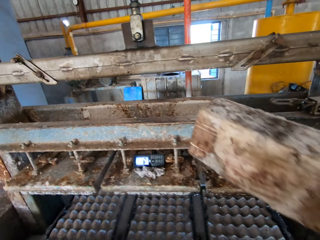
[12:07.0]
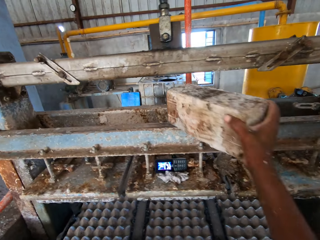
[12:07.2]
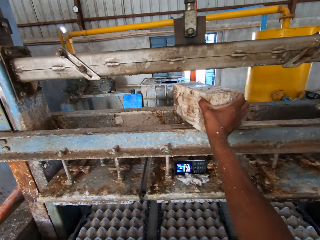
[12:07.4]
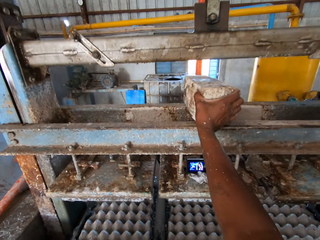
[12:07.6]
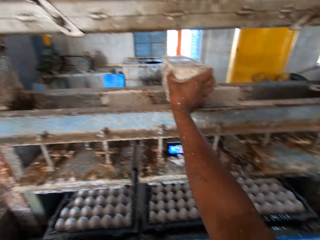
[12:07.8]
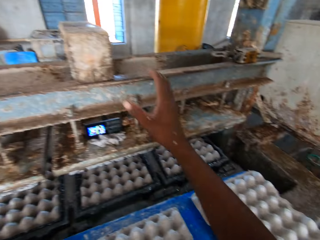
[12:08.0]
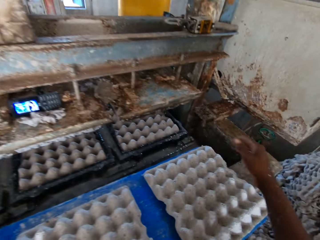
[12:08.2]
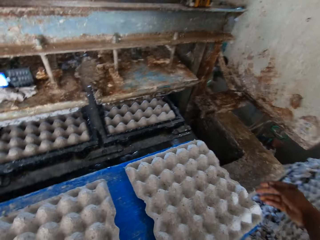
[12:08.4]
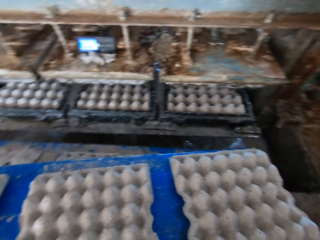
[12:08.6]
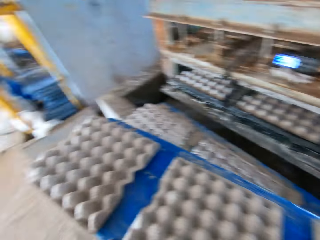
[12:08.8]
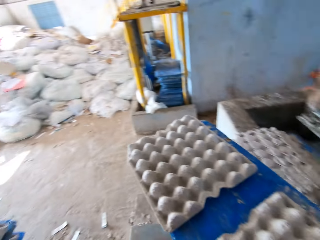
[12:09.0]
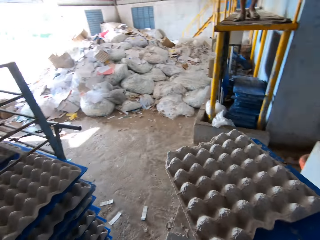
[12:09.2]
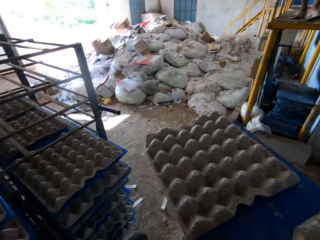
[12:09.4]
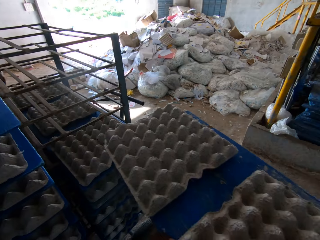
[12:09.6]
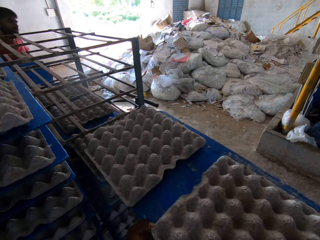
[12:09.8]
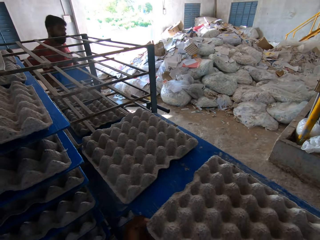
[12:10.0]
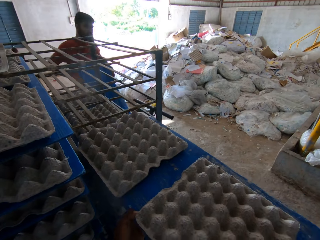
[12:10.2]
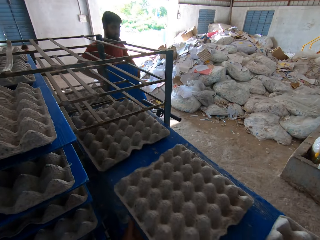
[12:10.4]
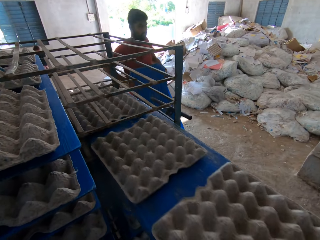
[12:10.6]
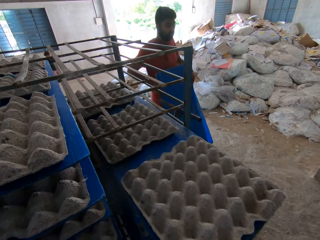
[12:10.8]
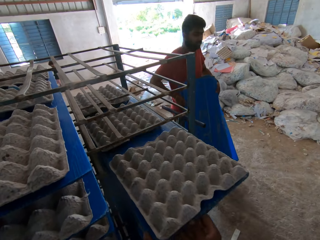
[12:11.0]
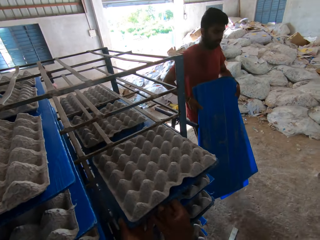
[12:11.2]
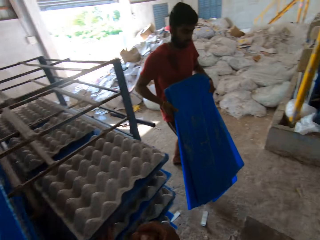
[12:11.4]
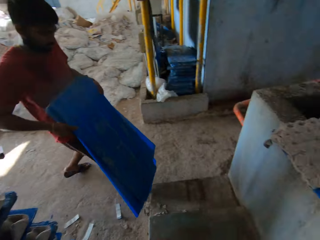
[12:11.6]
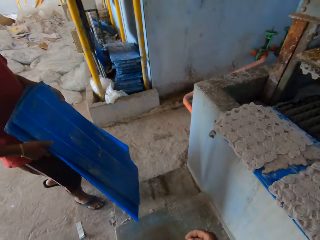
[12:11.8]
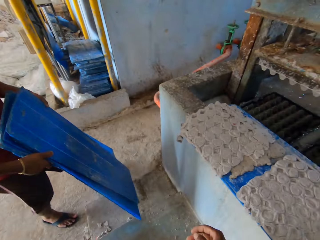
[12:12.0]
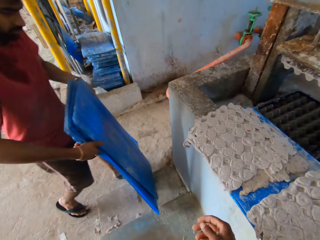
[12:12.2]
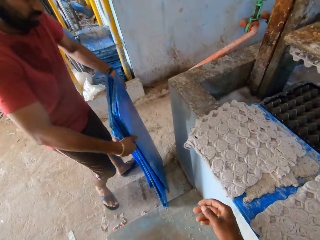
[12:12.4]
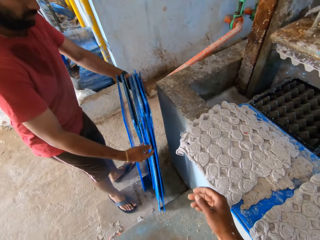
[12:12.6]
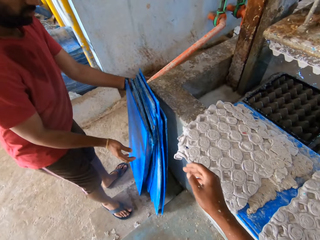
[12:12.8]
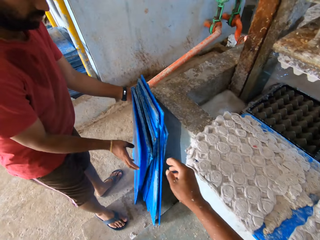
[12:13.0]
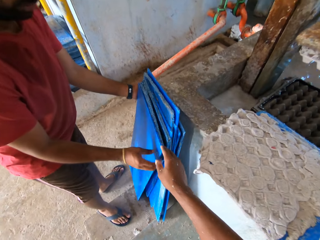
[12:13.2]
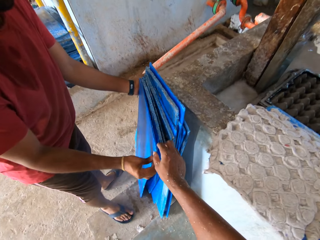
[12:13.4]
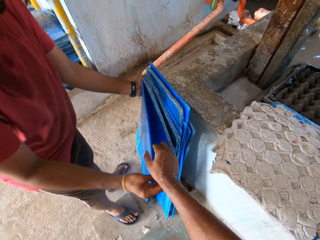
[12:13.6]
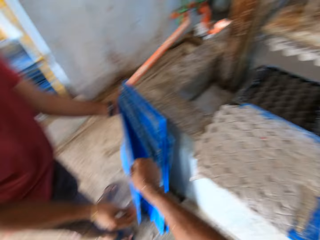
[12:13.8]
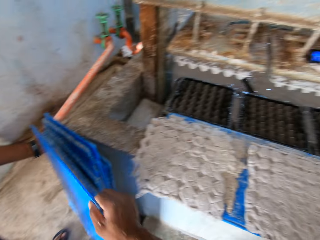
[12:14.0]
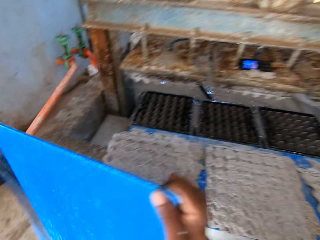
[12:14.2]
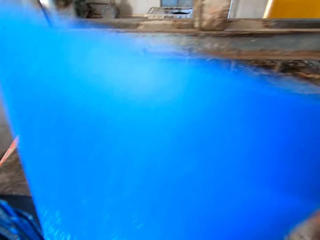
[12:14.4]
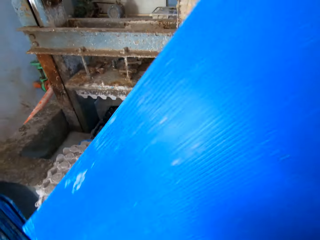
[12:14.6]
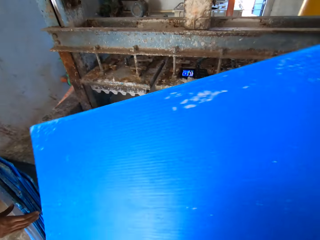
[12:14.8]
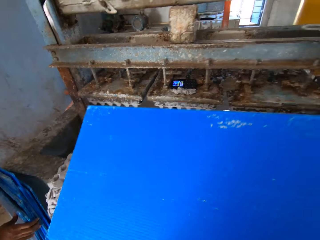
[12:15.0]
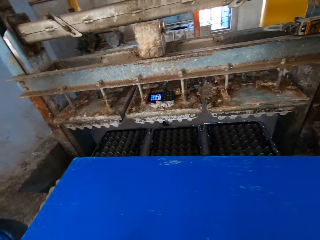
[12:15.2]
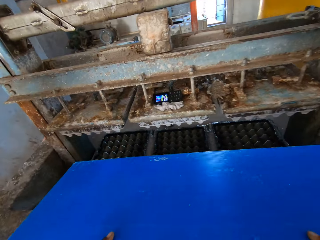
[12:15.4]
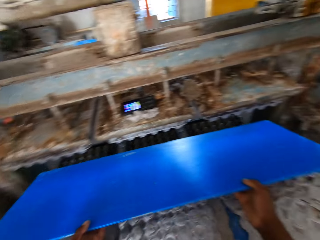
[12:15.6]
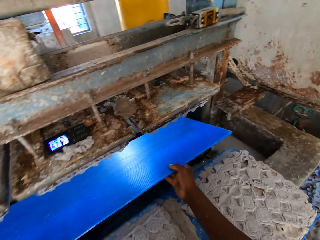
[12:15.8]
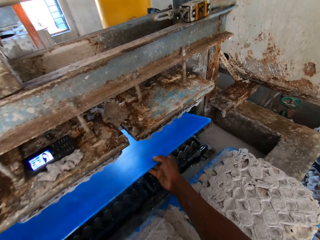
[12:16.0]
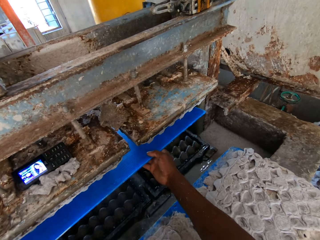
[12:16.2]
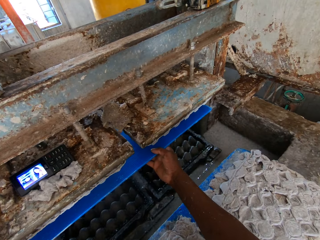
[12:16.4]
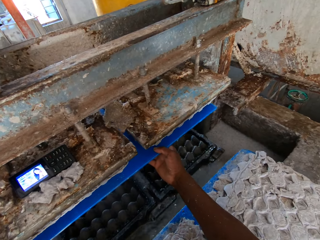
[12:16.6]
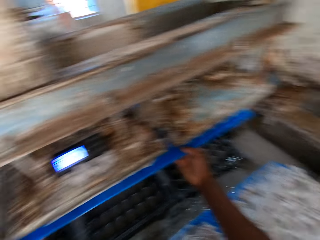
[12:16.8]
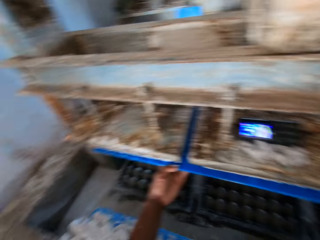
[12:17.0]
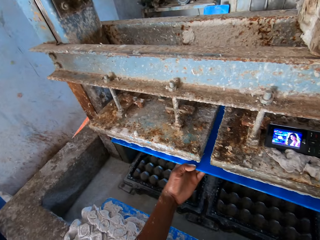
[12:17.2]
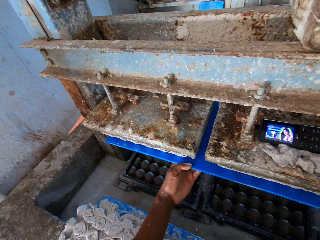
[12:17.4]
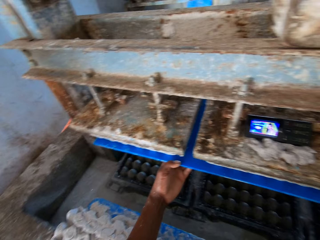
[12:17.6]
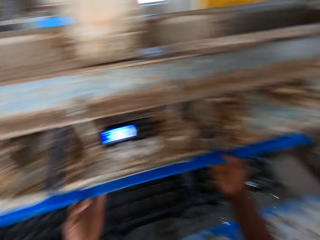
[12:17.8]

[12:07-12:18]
The camera wearer places the metal box in the egg tray machine with his right hand. He places the metal box on the egg tray machine with his right hand. He picks the plastic sheet of egg trays from the plastic sheet of egg trays with his hands, and places the plastic sheet of egg trays in the rack with his hands. A man walks towards the camera wearer with plastic sheets in his hands. The man places the plastic sheets on the floor beside a wall with his hands. The camera wearer picks a plastic sheet from the stack of plastic sheets on the floor with his right hand. He places the plastic sheet in the egg tray machine with his hands.

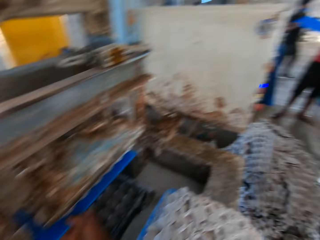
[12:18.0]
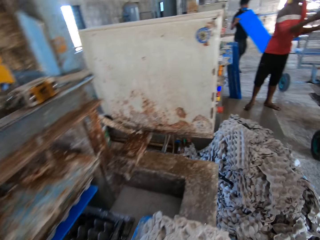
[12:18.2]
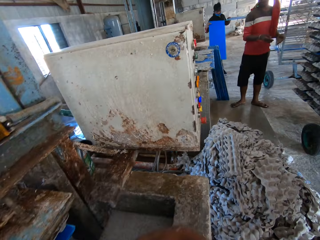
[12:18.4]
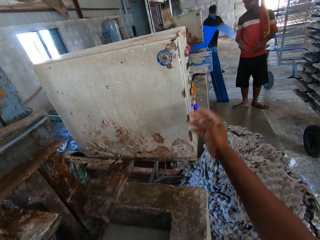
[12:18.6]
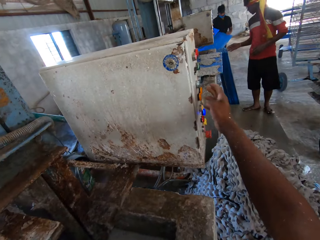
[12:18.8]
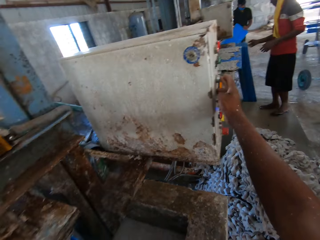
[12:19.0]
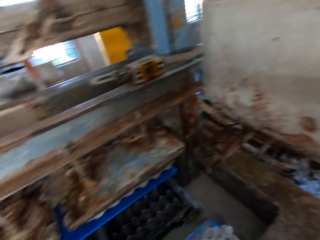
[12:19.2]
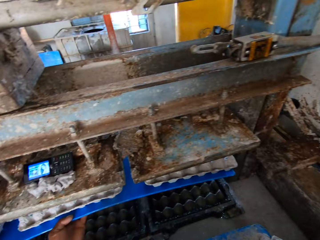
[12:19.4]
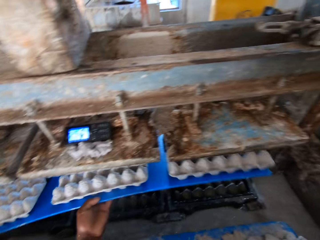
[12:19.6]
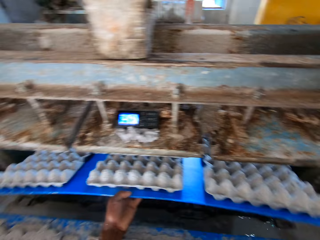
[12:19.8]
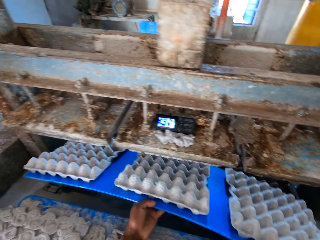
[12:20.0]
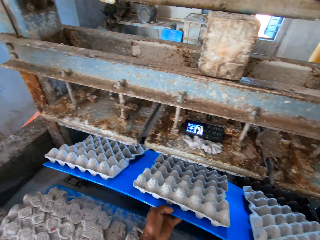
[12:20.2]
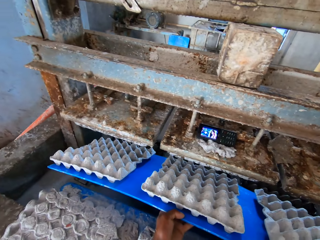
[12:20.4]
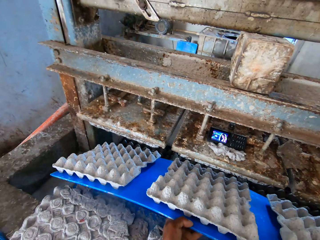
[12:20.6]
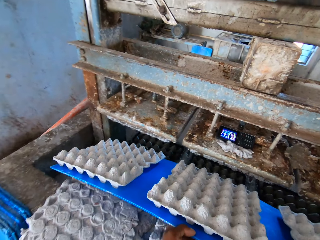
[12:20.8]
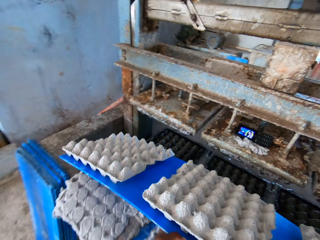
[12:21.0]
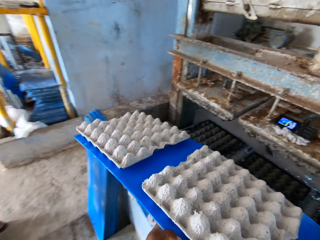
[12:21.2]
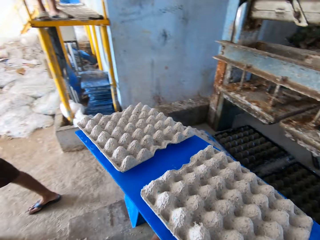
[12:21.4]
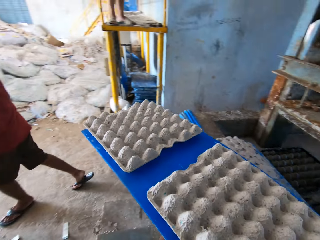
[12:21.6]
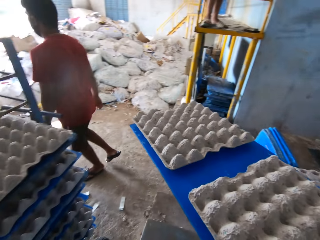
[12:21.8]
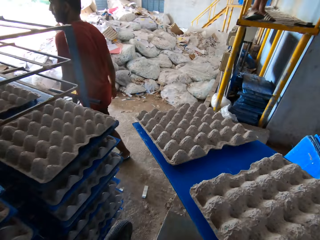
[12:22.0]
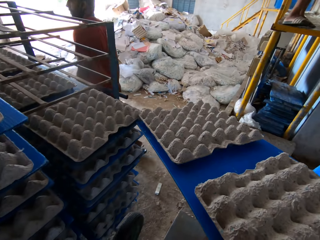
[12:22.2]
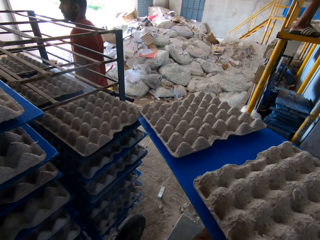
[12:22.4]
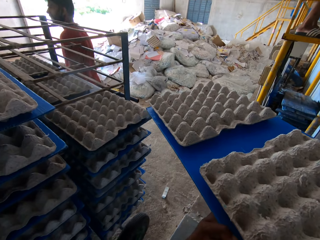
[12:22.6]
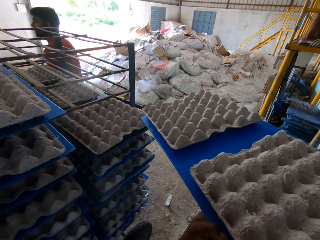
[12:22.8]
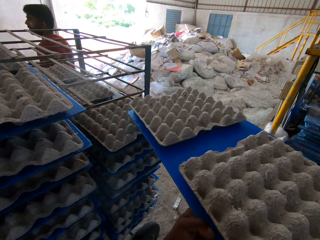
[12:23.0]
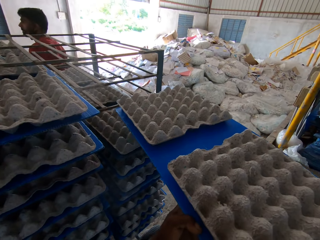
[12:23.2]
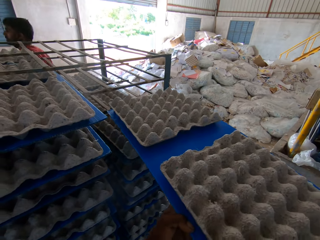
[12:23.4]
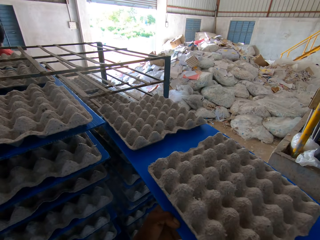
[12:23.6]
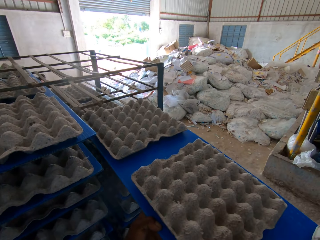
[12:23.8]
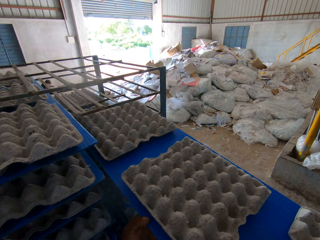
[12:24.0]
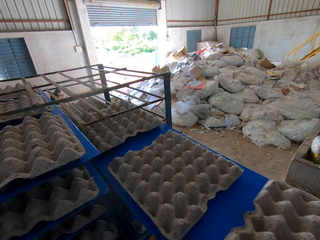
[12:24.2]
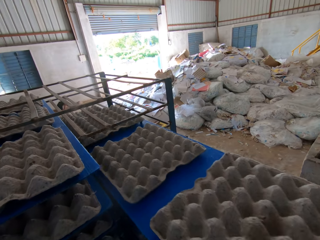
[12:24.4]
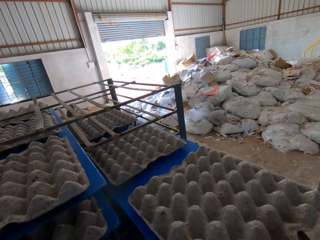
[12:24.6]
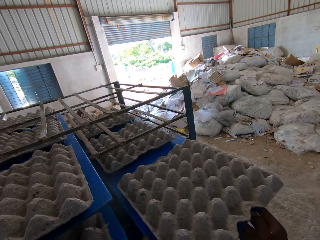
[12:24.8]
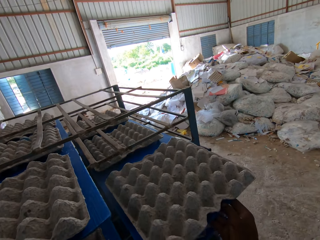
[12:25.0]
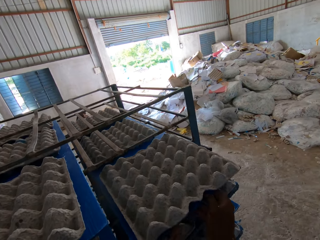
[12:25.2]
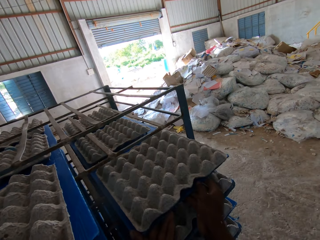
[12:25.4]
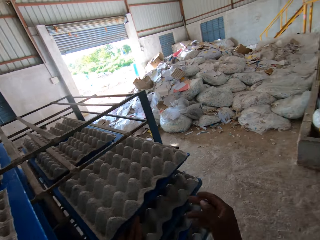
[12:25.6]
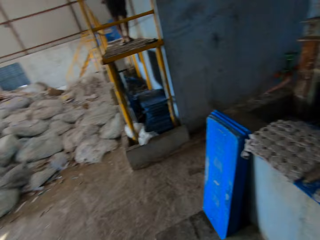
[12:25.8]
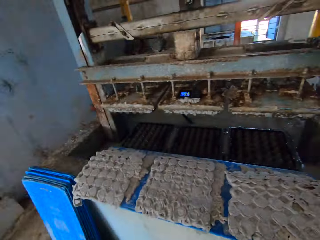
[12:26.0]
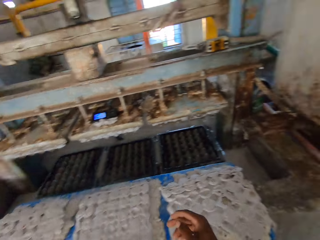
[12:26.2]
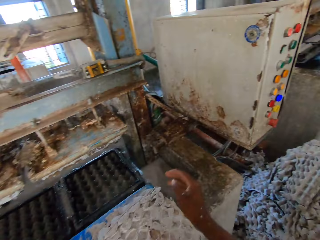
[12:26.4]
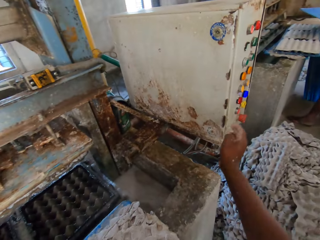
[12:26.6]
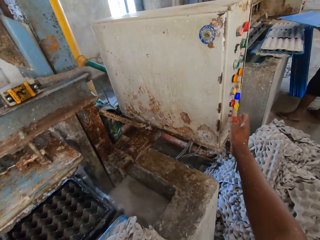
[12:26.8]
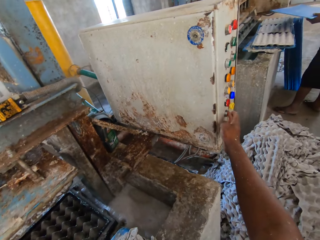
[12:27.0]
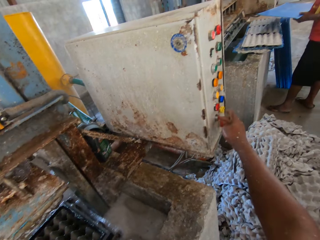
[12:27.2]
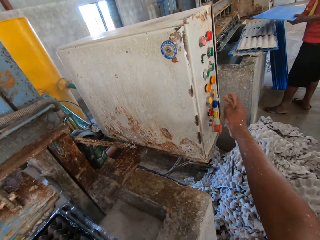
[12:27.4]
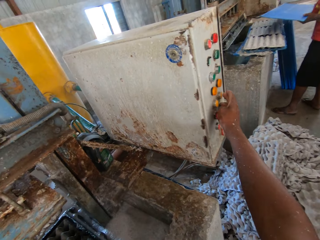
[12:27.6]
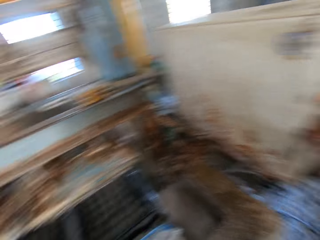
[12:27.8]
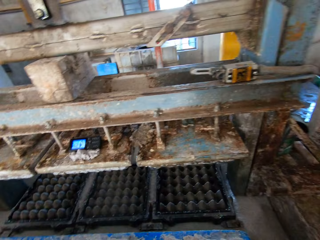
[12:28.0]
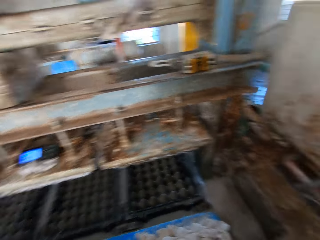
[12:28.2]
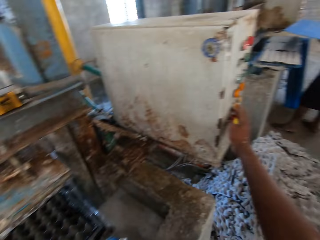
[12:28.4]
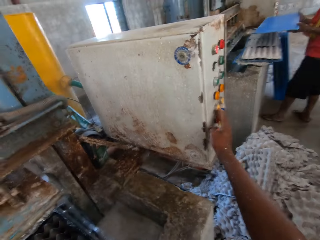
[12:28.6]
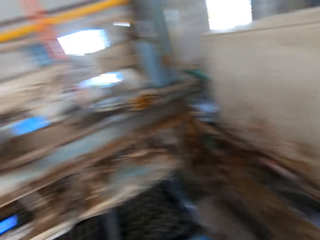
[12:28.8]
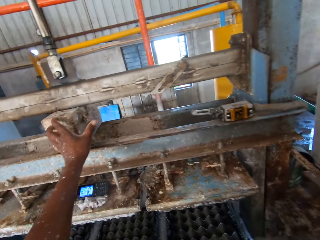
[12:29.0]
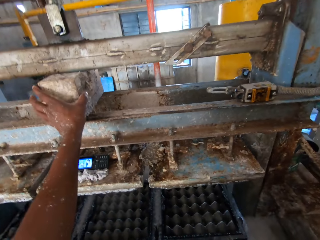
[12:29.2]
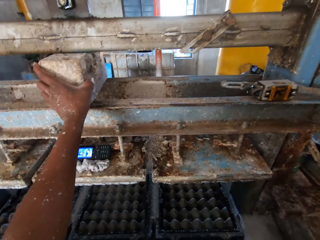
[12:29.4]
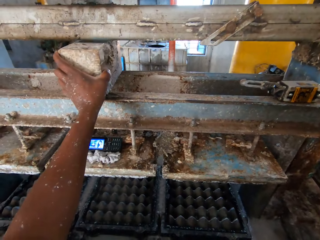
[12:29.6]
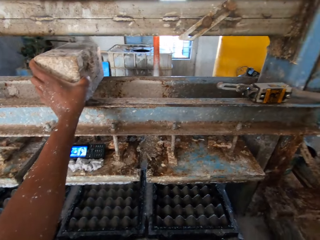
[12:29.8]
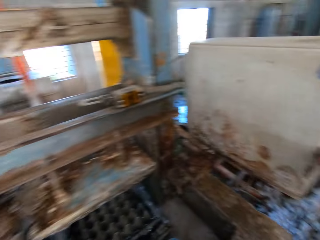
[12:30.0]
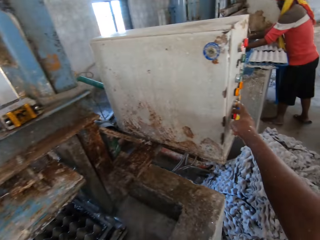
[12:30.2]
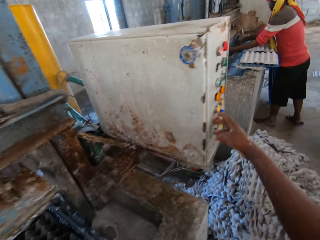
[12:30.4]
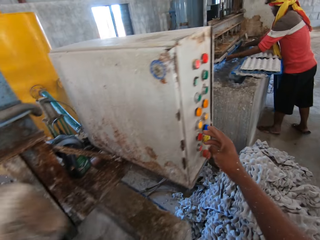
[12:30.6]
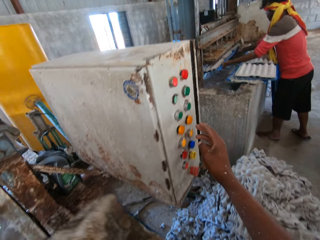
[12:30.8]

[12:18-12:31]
The camera wearer operates the switch of the egg tray machine with his right hand. He takes out the plastic sheet from the egg tray machine with his left hand. He places the plastic sheet of egg trays in the rack with his hands. He turns back. He operates the switches of the egg tray machine with his right hand. He takes out the metal box from the egg tray machine with his left hand.
